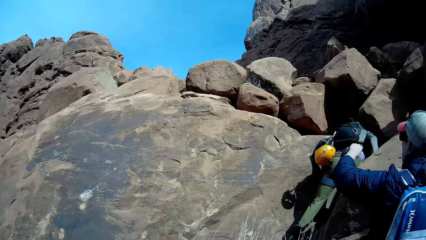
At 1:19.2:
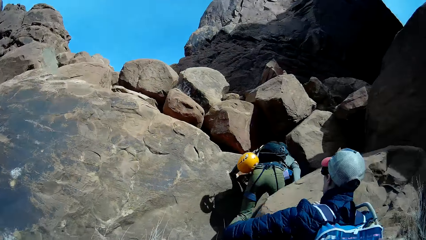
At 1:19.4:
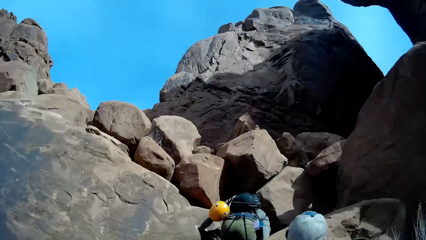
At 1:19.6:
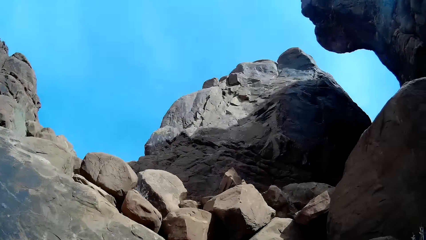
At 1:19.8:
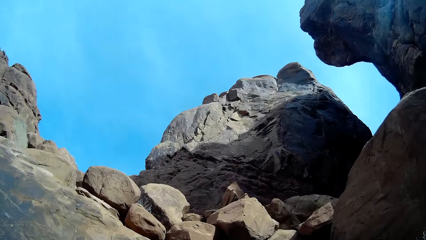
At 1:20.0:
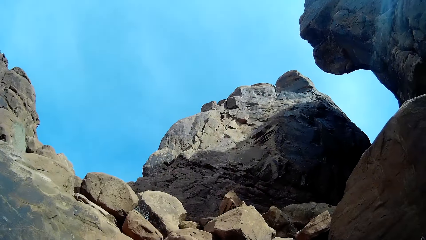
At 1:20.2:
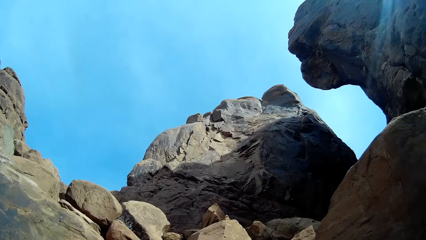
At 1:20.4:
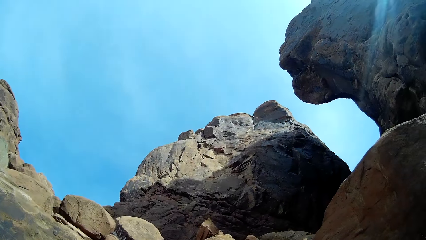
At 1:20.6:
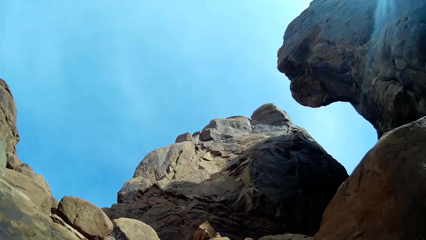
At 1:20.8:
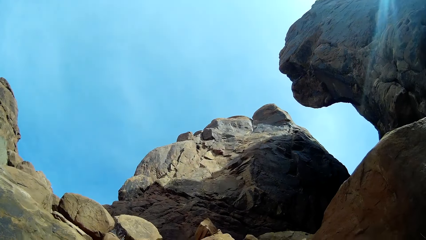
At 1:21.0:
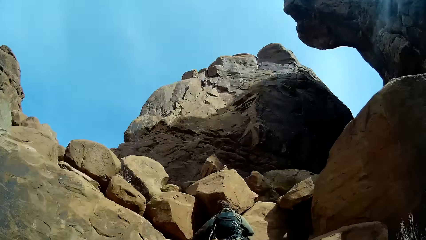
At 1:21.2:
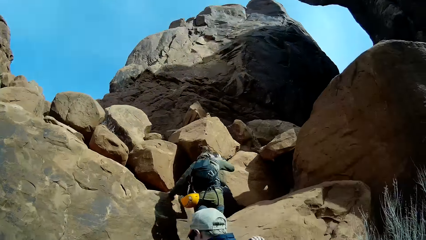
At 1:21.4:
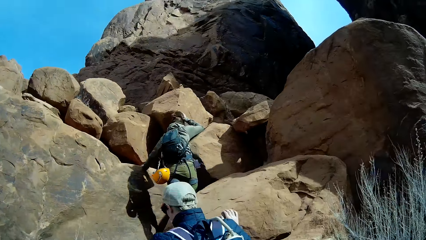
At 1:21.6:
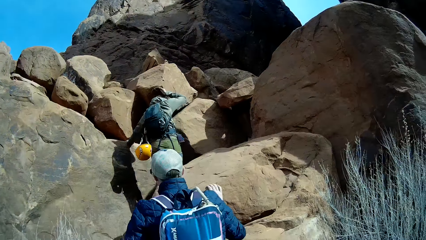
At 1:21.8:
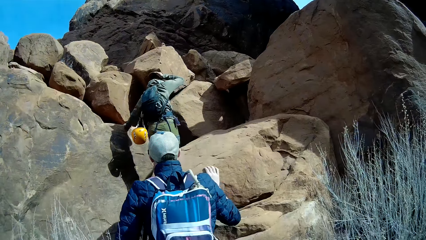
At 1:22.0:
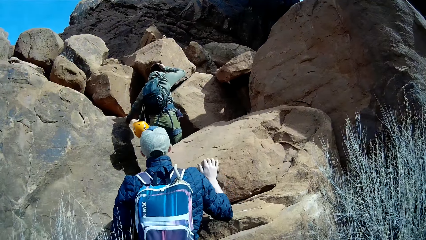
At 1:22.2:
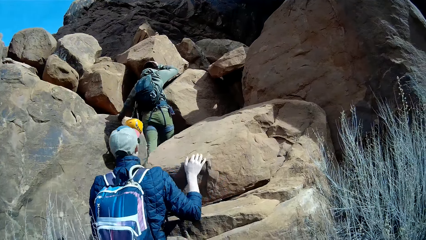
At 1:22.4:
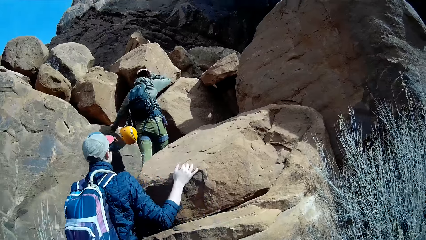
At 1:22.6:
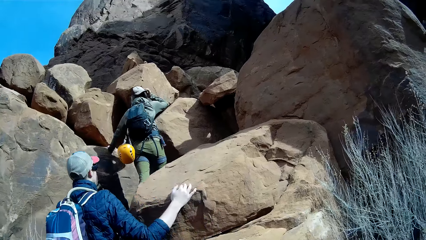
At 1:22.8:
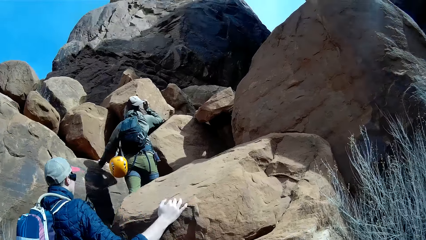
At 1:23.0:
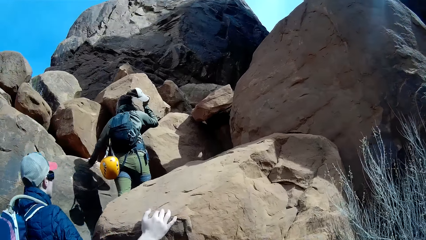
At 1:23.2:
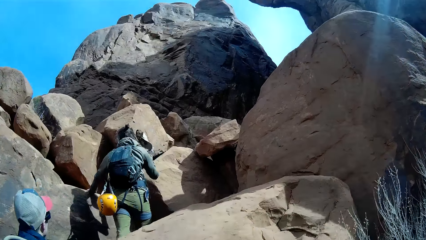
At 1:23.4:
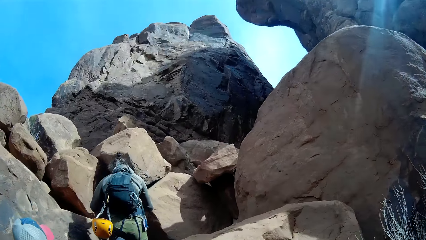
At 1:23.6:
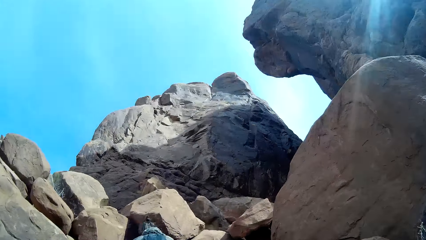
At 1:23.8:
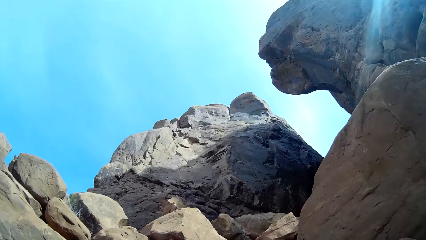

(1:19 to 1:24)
The camera wearer climbs the mountain with a man, another man and a woman.

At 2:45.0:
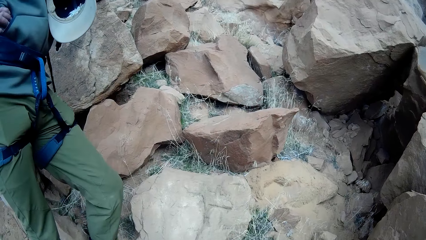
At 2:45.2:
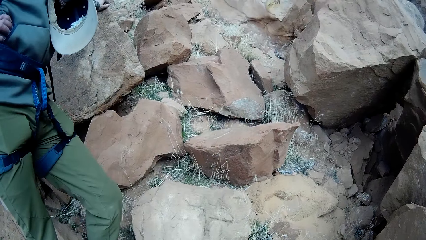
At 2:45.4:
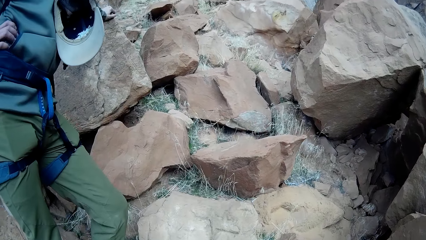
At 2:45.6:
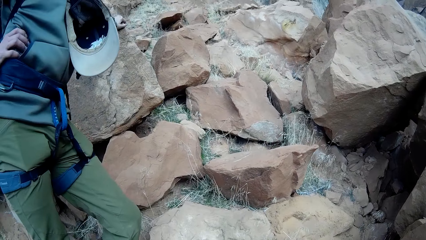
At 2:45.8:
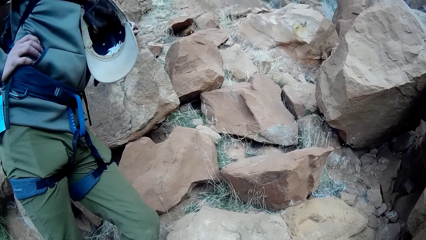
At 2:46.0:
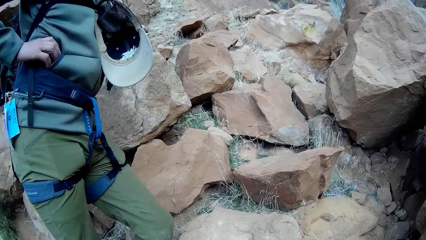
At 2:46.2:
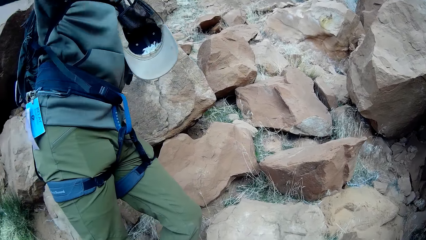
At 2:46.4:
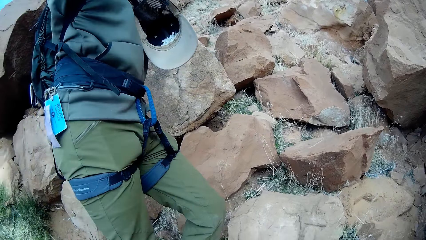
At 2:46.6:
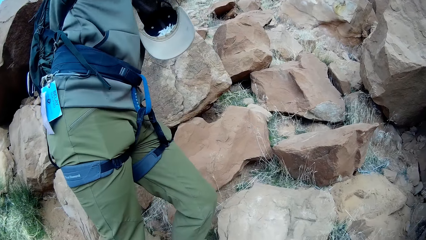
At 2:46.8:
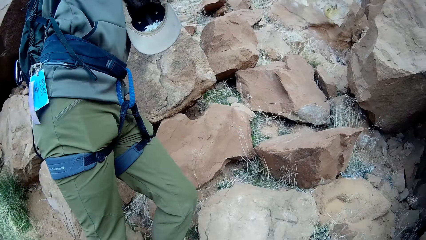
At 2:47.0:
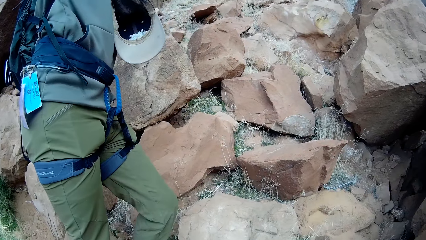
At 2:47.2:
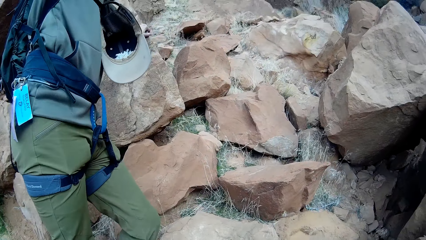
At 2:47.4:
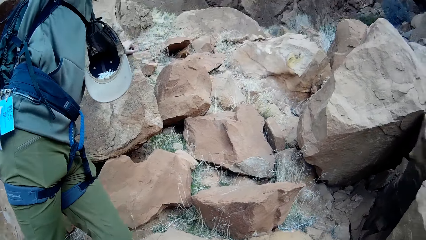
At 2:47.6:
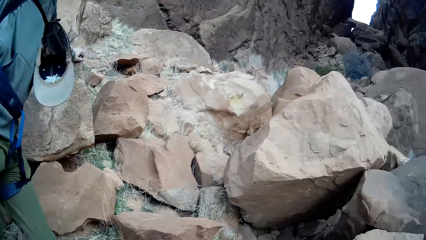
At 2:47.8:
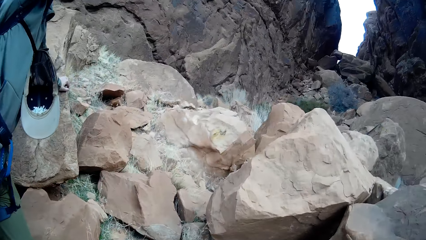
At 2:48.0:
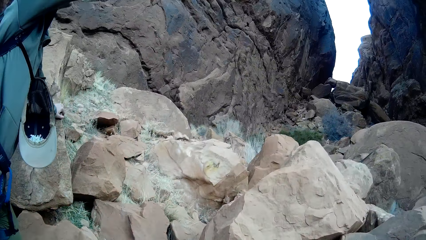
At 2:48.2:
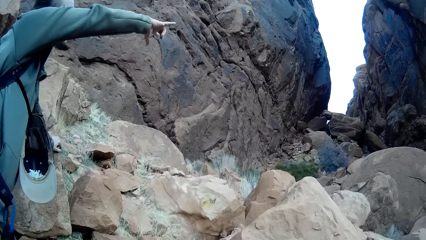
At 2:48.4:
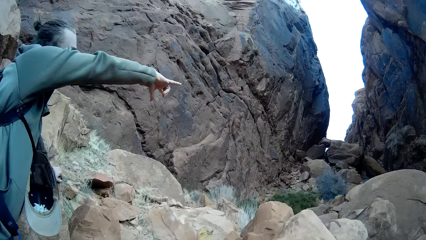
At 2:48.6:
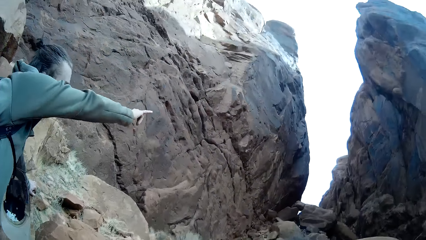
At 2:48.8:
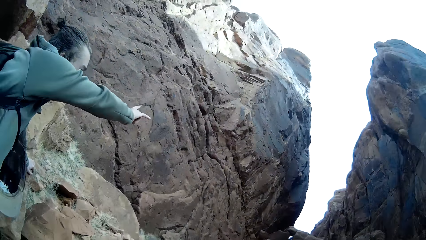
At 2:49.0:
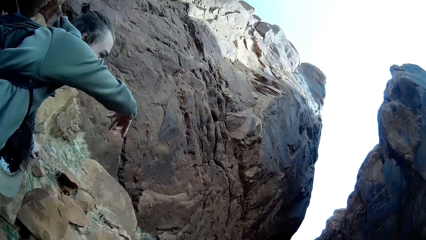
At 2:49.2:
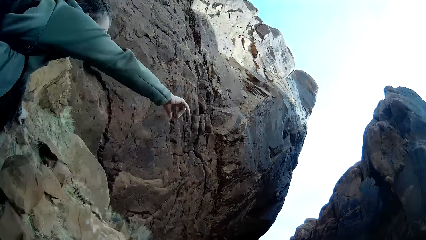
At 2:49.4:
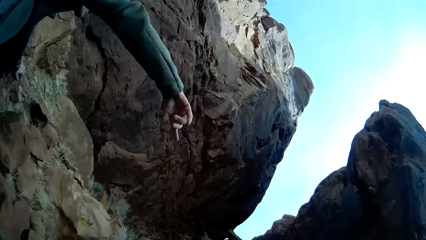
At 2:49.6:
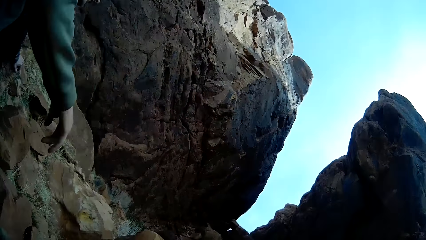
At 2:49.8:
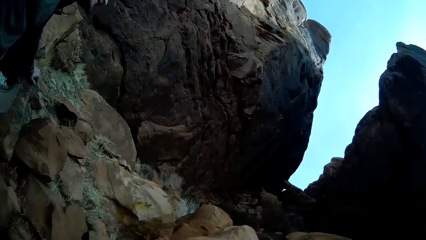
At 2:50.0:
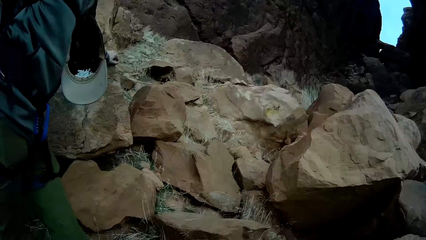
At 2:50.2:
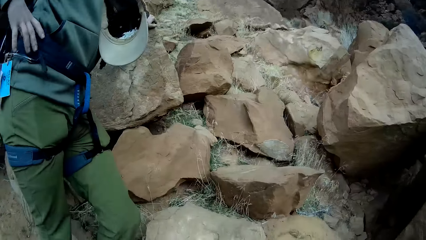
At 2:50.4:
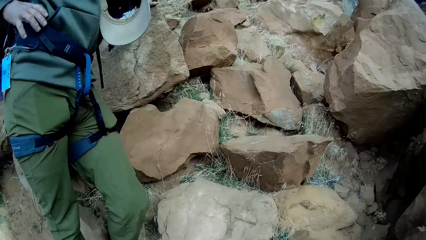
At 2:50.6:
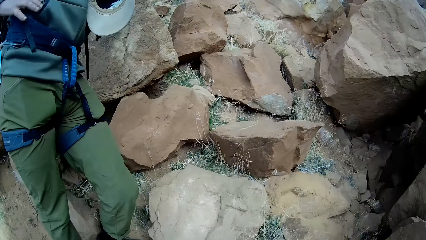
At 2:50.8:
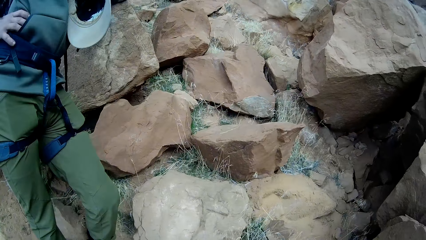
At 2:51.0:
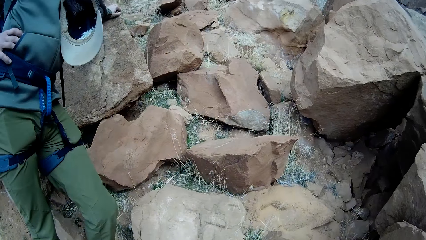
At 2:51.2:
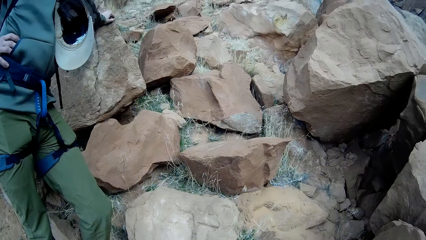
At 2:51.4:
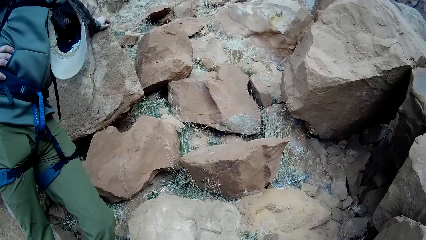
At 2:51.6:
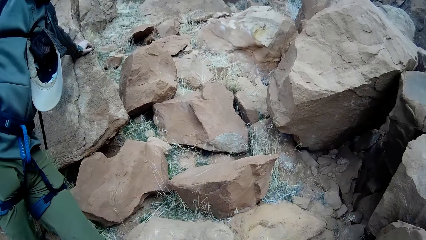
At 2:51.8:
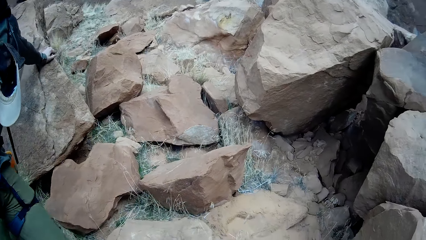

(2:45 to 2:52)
The camera wearer interacts with the man.

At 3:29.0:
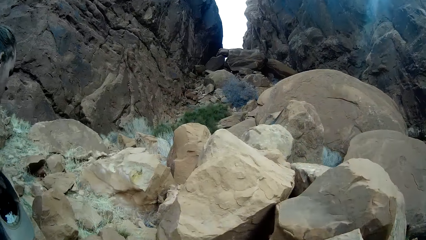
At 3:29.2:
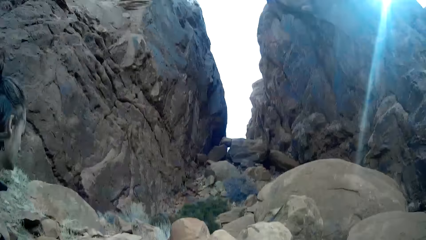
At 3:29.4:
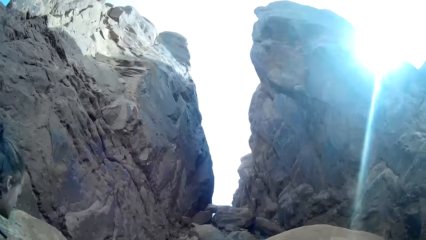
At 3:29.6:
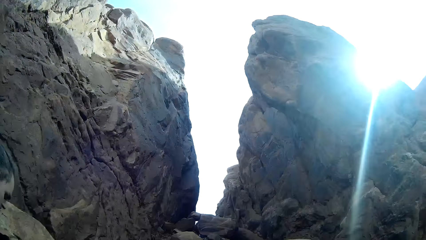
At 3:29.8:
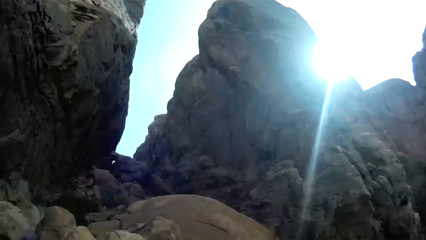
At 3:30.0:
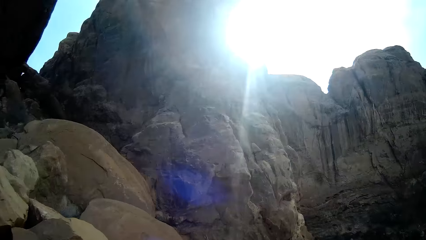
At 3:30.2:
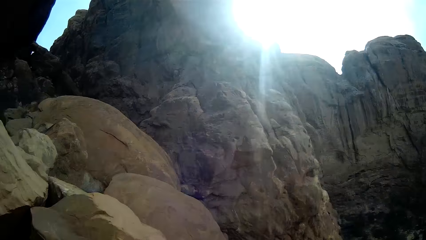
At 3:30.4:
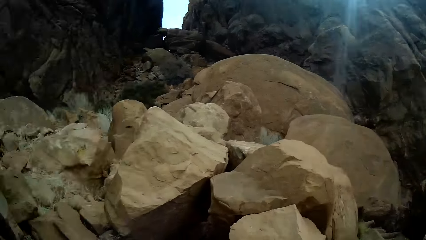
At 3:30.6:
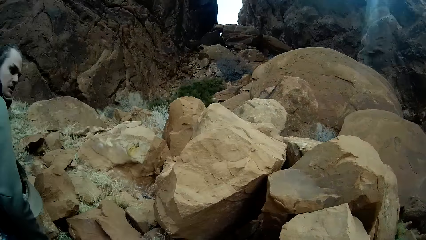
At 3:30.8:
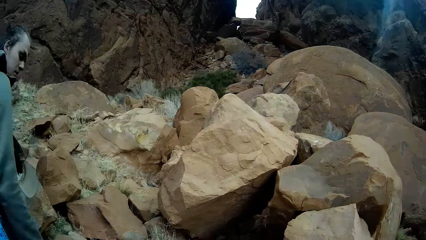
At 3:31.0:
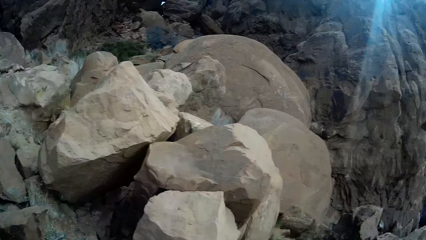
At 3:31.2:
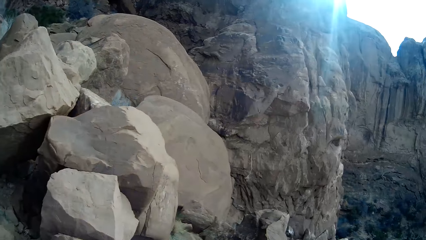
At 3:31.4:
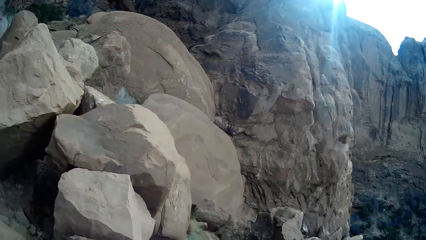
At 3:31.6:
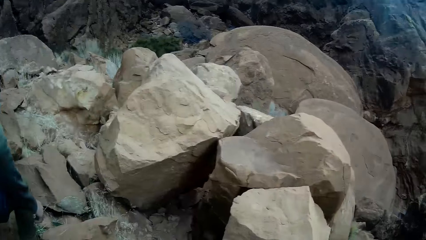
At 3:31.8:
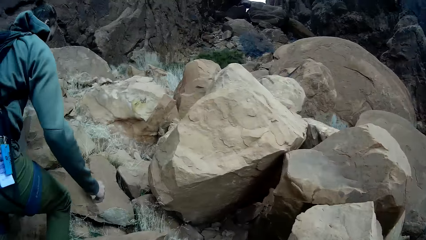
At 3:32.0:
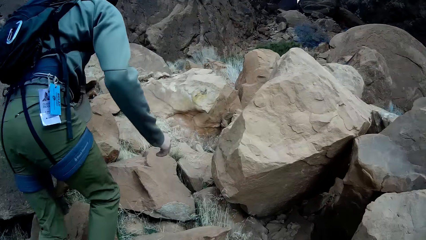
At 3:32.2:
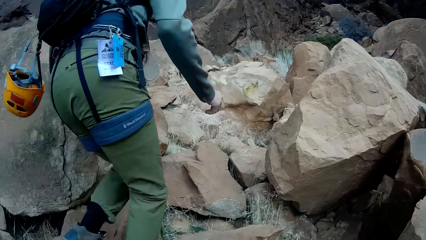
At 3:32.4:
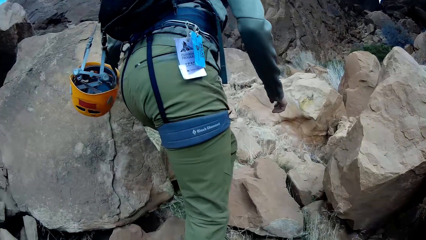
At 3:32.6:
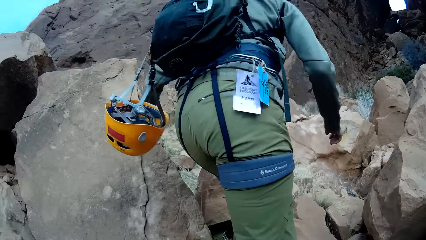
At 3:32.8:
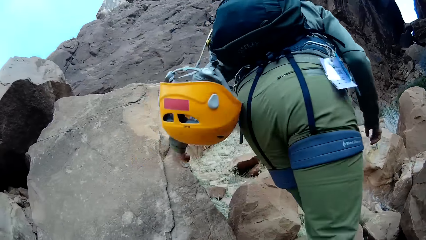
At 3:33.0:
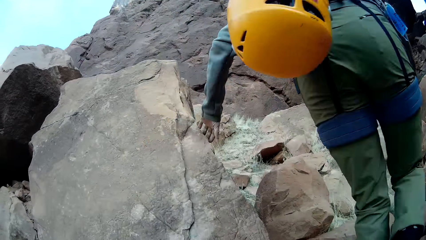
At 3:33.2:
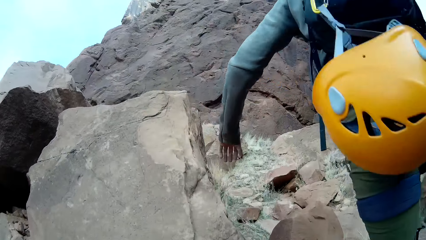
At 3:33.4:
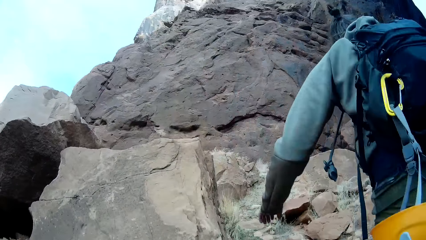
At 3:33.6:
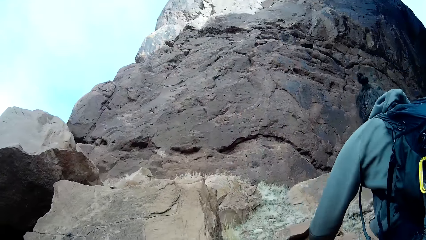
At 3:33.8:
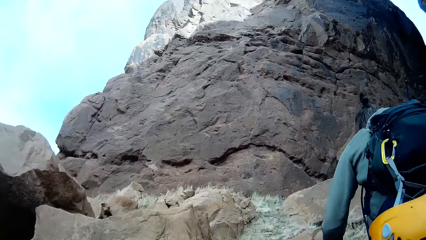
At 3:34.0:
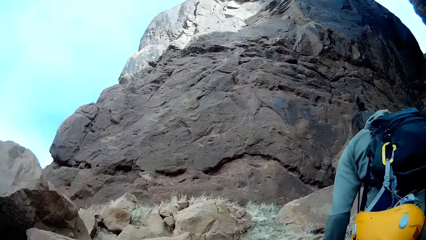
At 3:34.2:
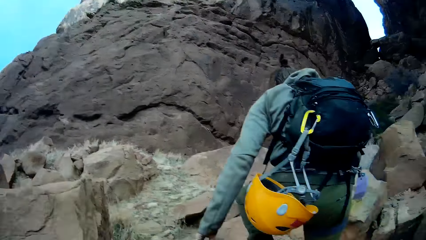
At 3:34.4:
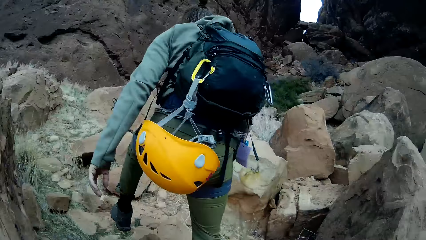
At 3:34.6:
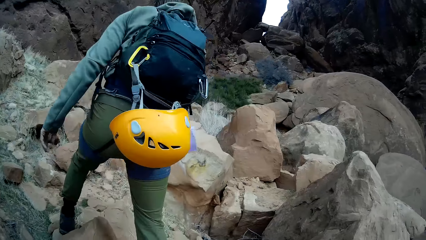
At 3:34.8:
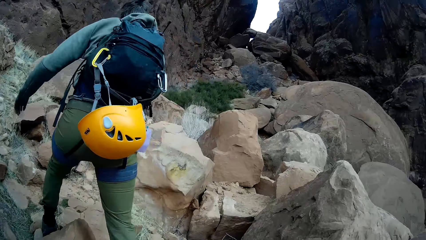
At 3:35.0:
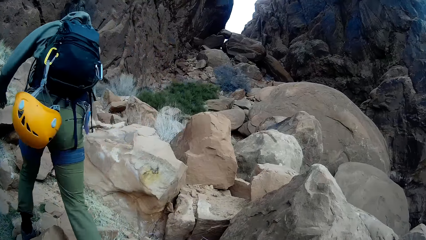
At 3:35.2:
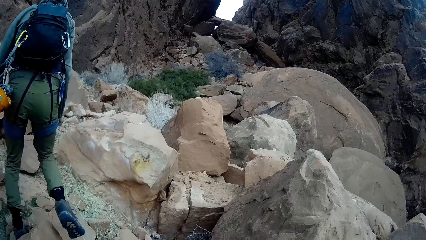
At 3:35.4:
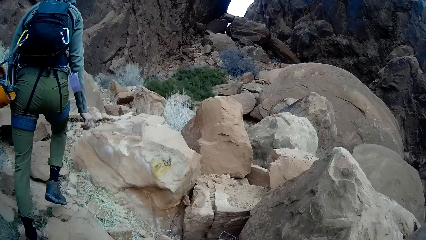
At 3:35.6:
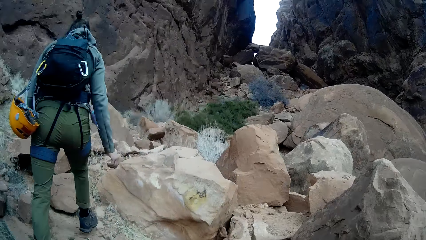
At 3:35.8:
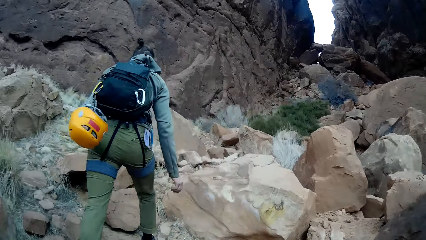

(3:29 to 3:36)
The camera wearer walks over stones with the man.
